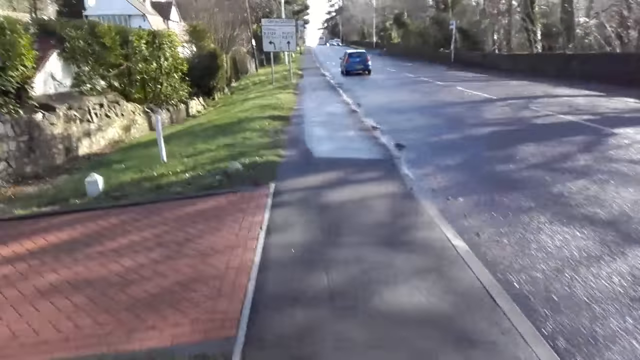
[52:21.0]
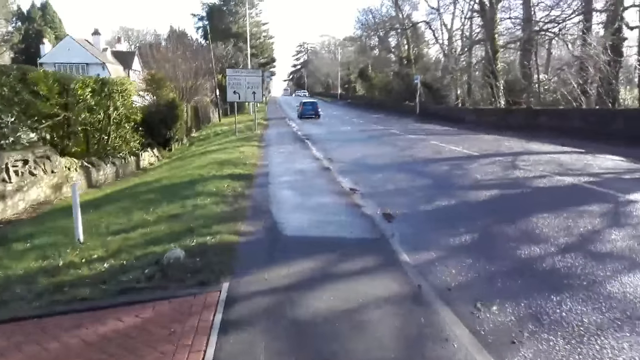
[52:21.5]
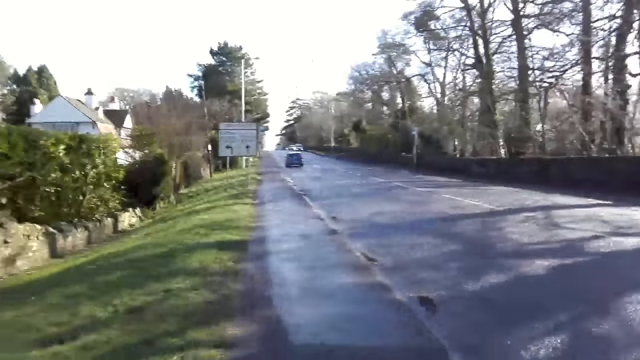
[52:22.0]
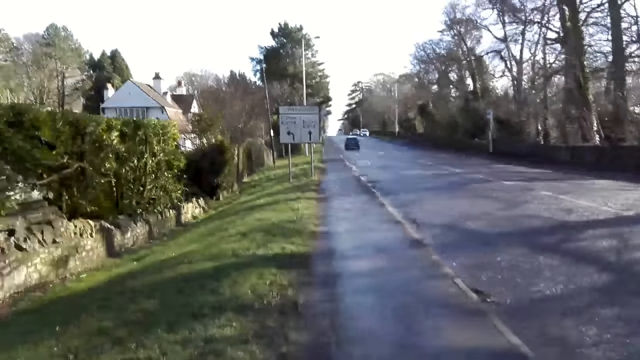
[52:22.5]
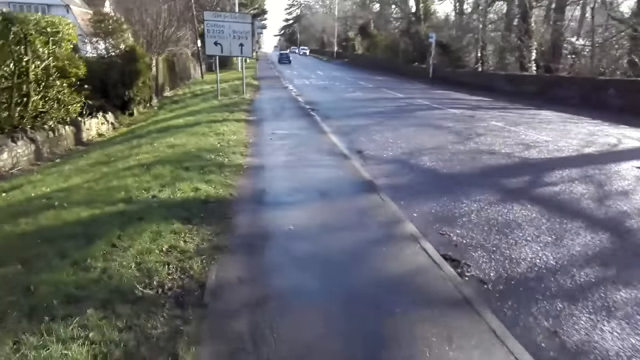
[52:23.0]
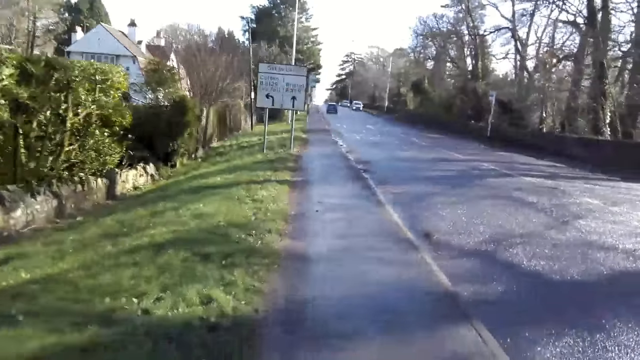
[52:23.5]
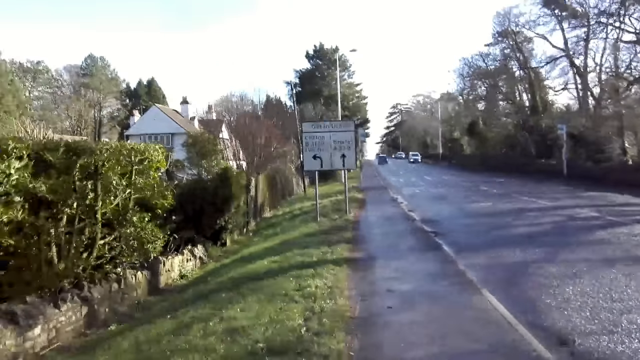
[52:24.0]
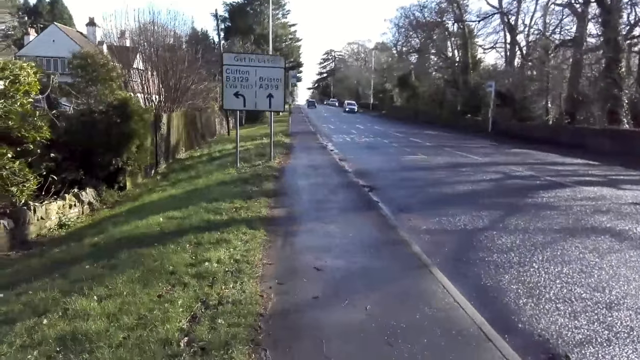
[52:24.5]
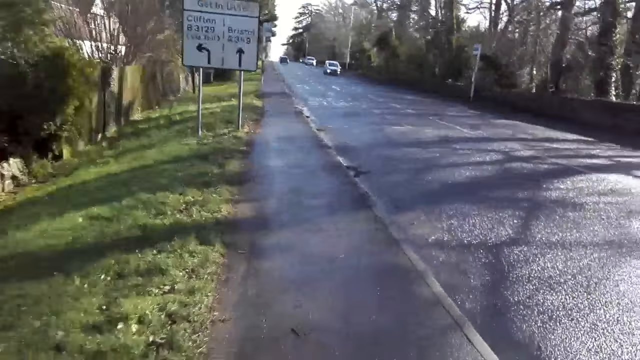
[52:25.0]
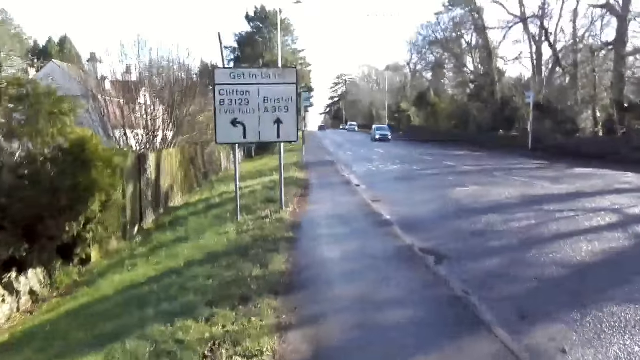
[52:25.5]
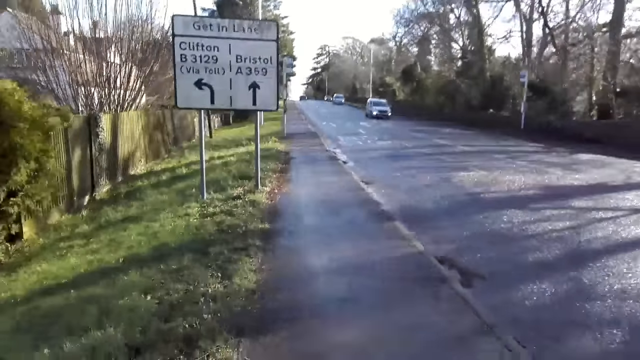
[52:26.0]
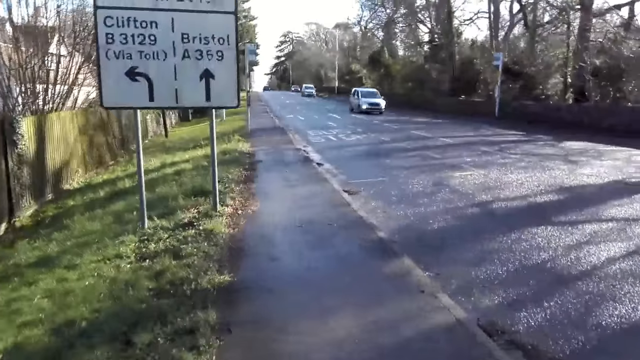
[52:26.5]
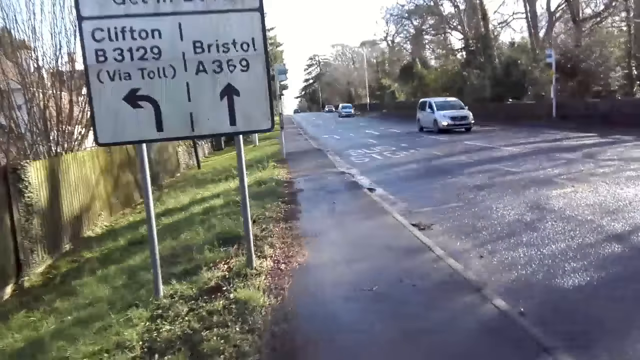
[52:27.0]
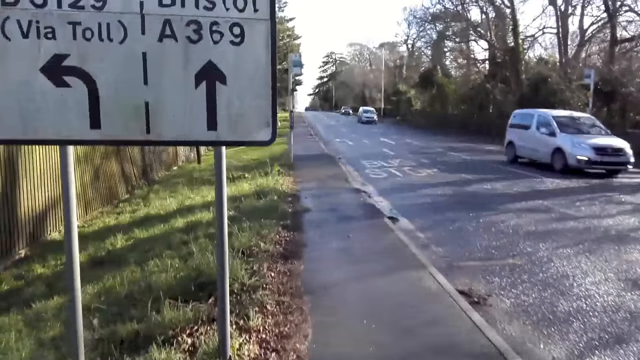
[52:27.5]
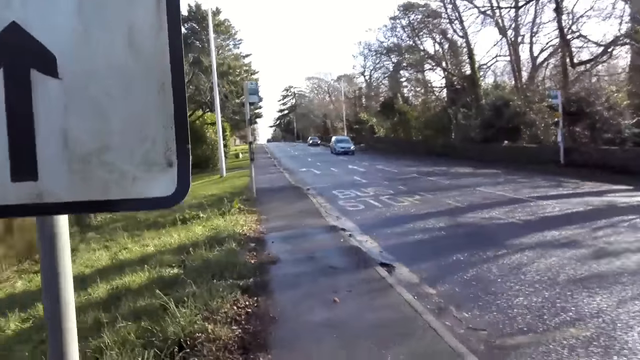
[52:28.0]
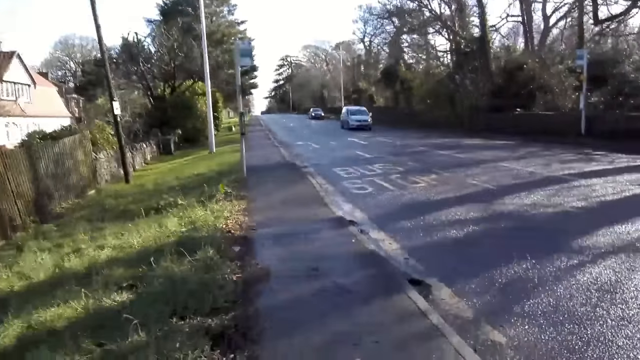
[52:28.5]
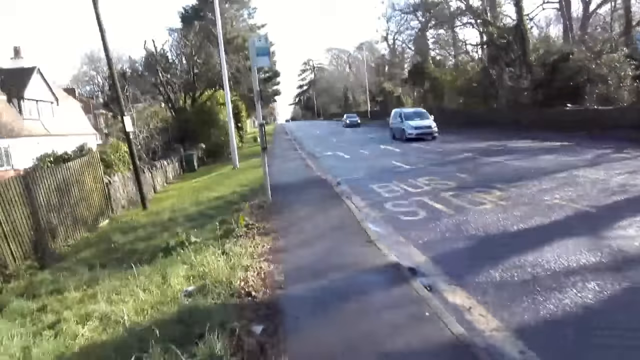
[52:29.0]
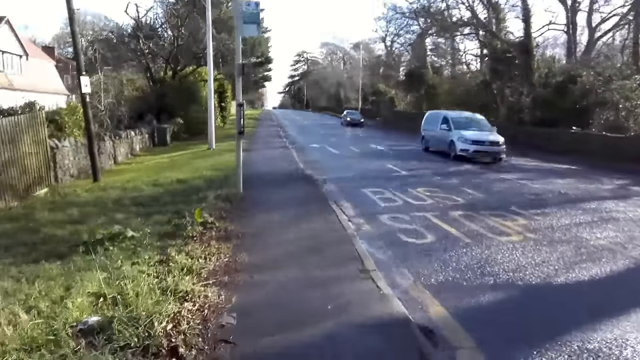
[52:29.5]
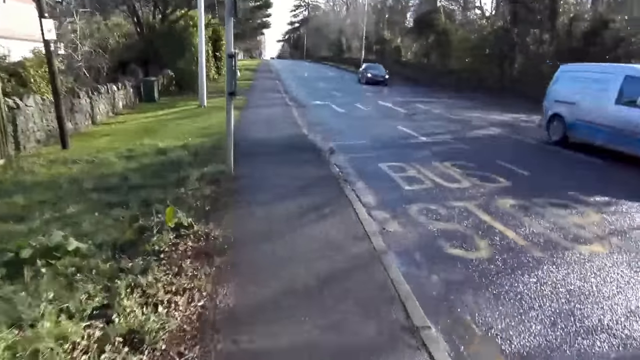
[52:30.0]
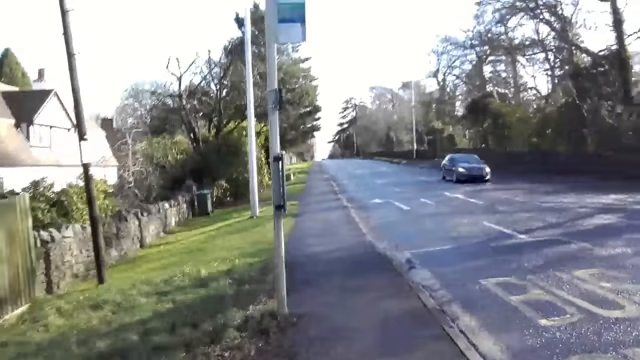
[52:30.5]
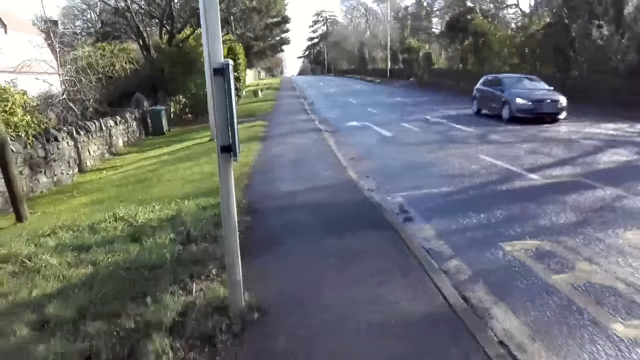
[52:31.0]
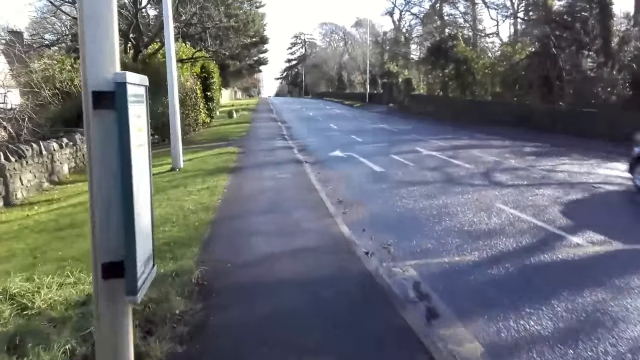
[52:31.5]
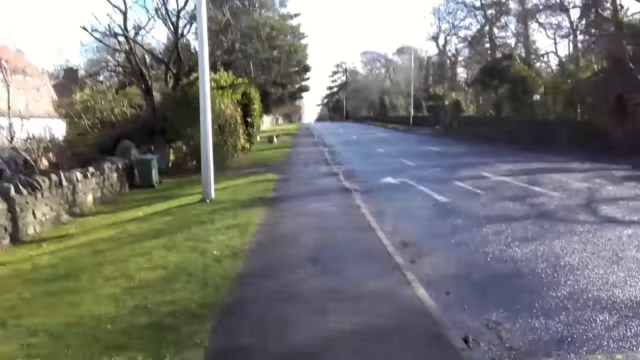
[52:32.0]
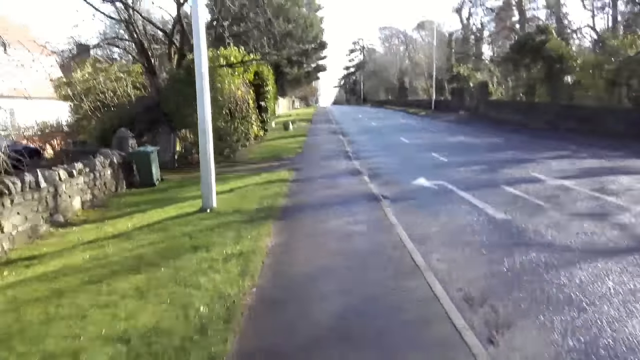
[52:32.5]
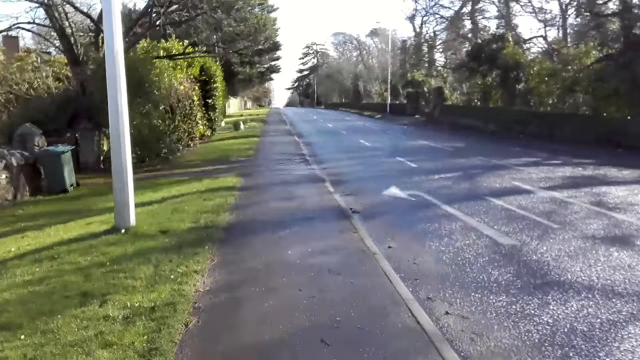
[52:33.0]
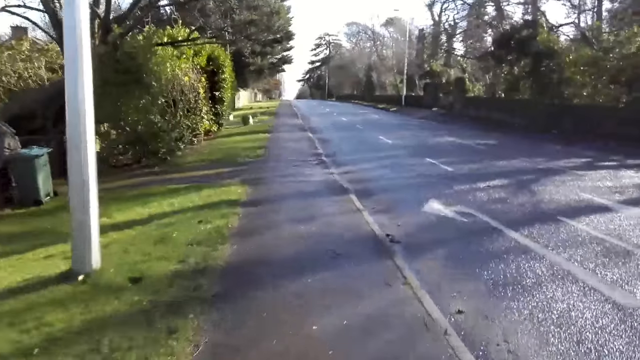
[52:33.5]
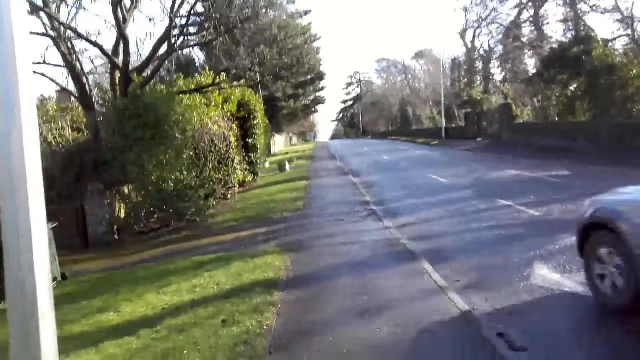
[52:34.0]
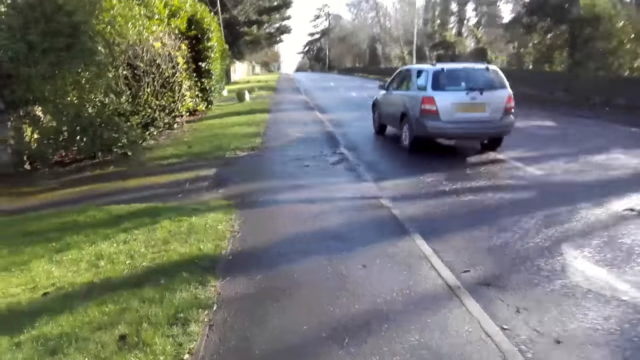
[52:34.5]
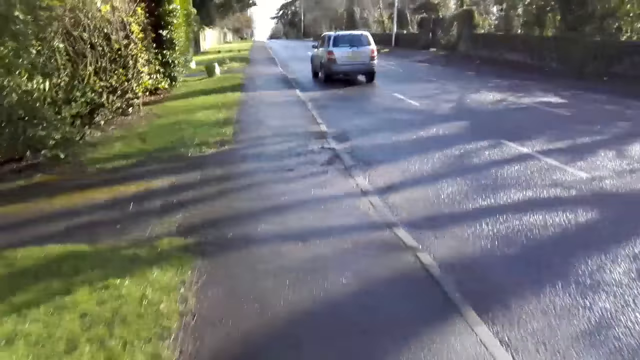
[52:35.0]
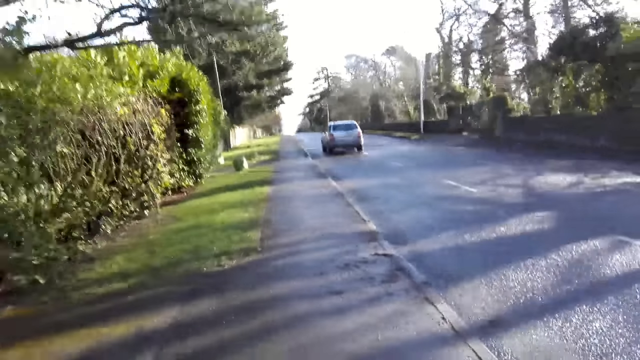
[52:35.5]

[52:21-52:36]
The camera wearer spits on the floor. A white van drives past the camera wearer. Another white van drives past the camera wearer. A grey car drives past the camera wearer. A silver car drives past the camera wearer.

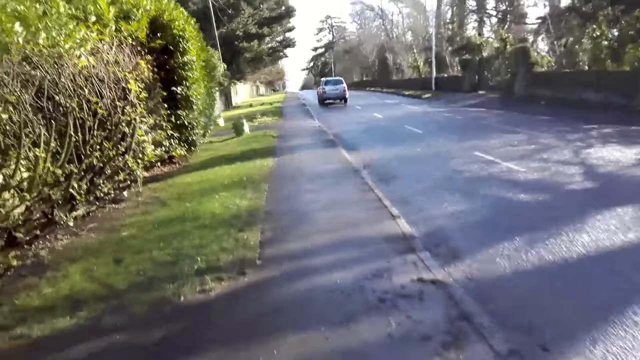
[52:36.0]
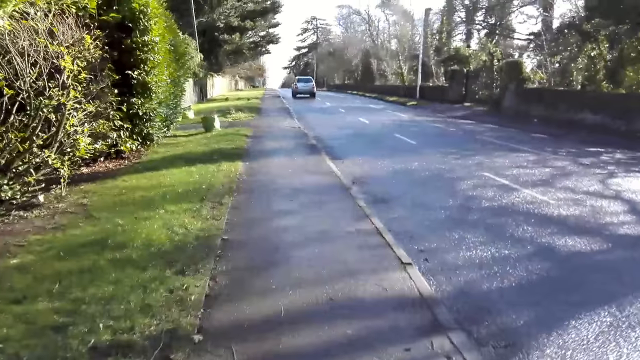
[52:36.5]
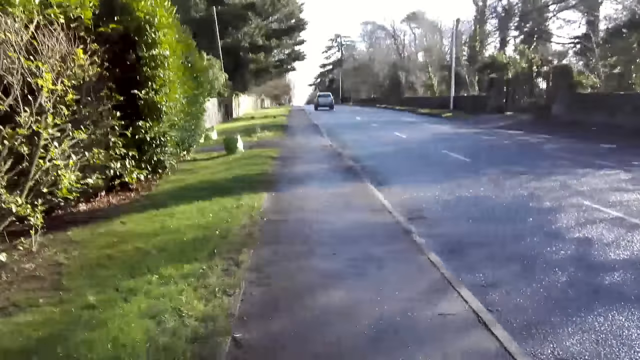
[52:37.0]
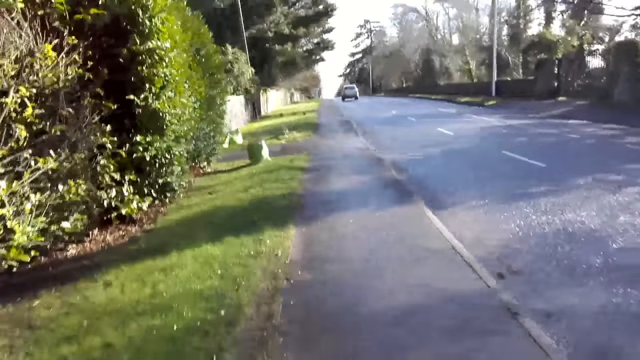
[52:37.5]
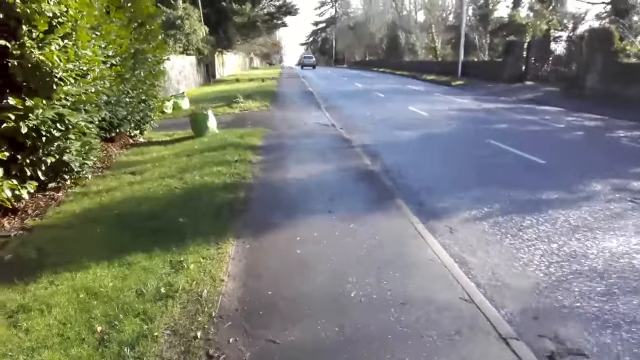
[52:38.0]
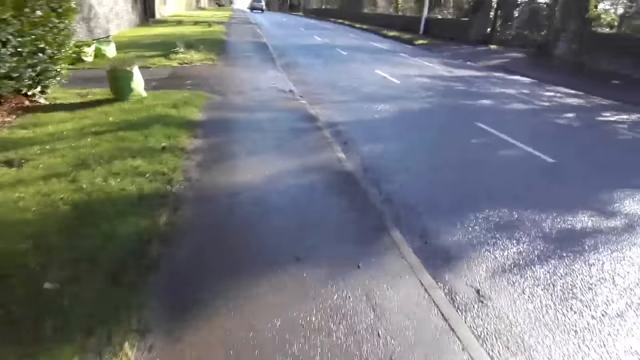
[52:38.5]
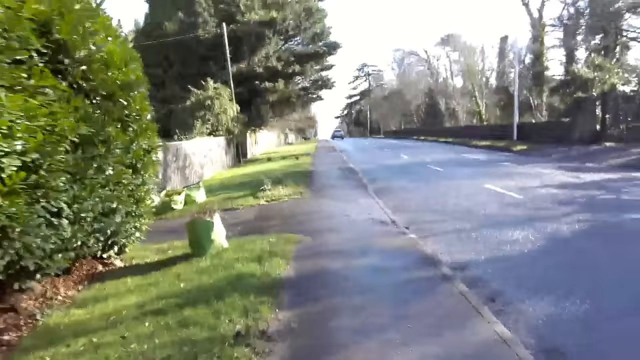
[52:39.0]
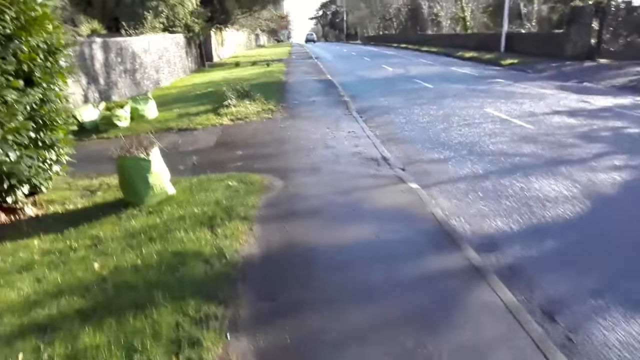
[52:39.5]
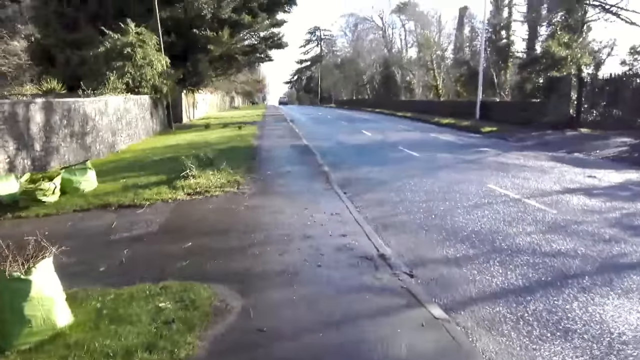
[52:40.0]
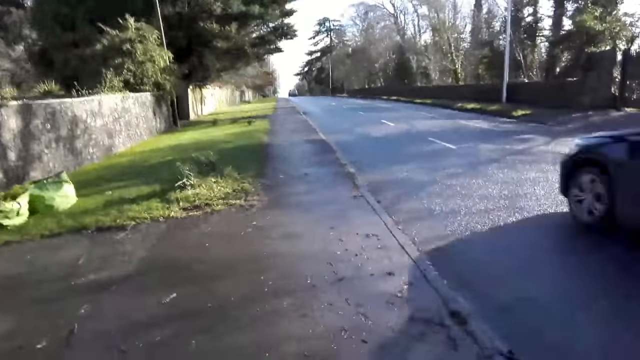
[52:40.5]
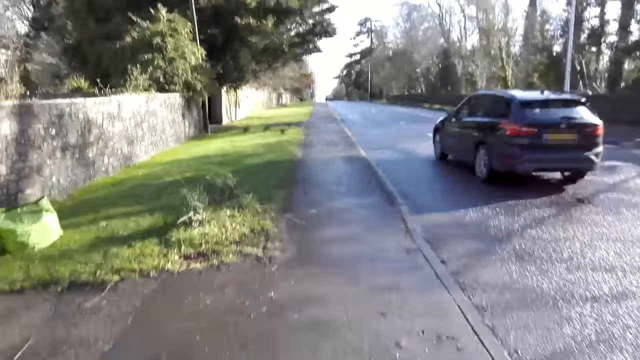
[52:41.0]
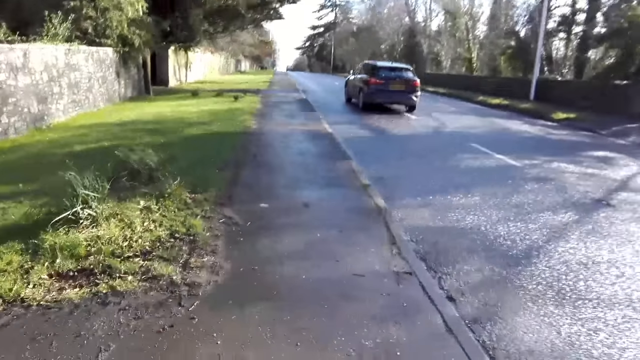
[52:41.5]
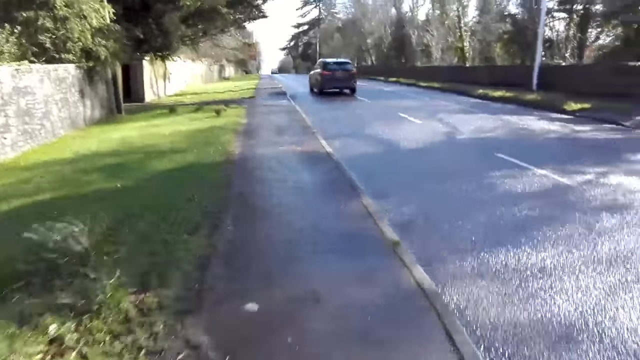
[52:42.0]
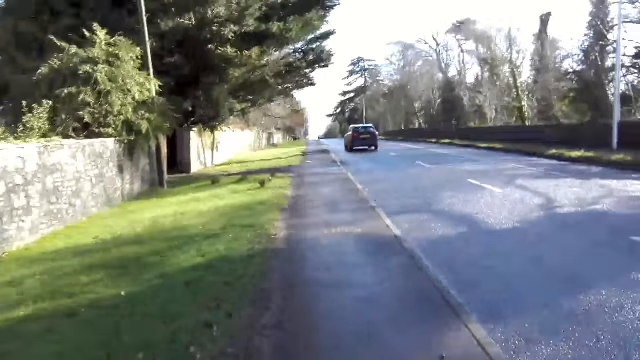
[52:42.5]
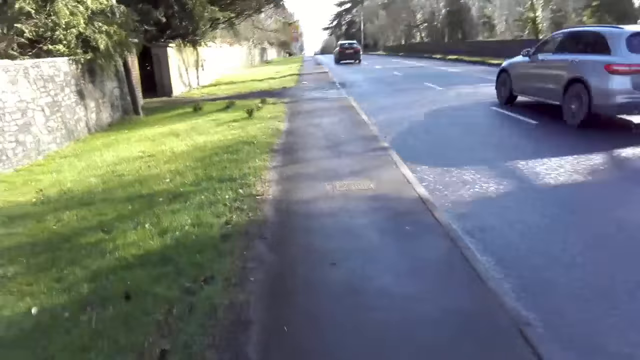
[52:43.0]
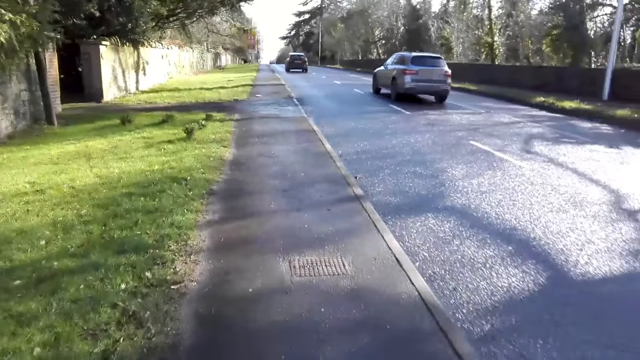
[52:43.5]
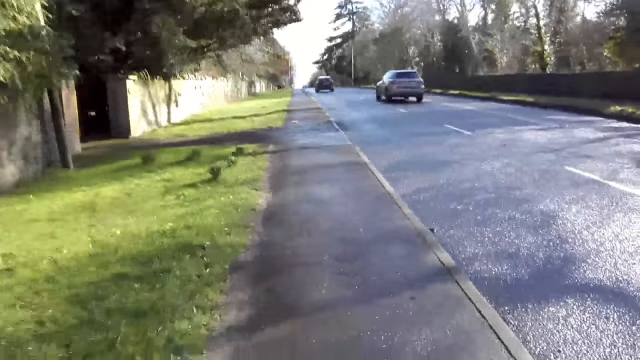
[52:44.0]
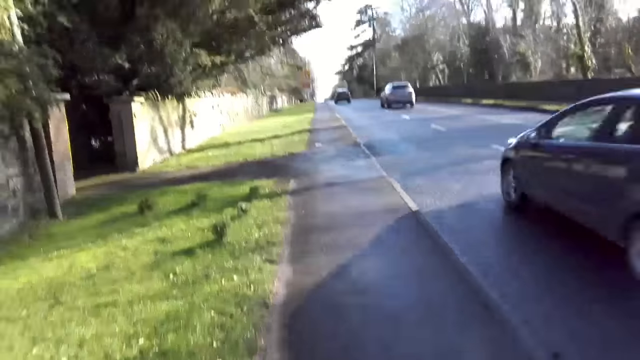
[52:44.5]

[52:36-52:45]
A black car drives past the camera wearer. A silver car drives past the camera wearer. Another black car drives past the camera wearer.
